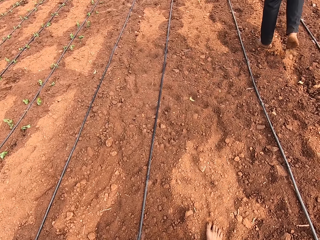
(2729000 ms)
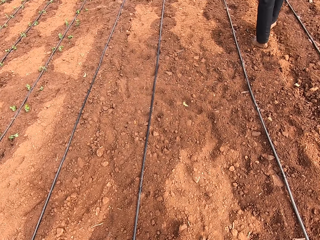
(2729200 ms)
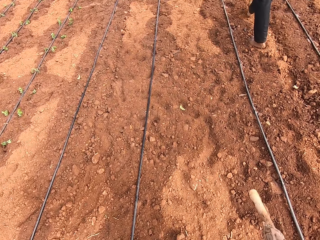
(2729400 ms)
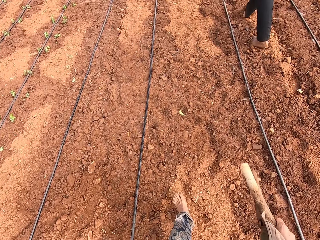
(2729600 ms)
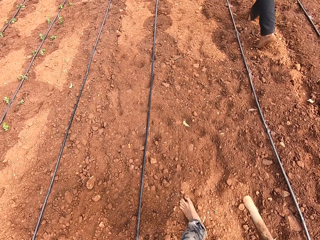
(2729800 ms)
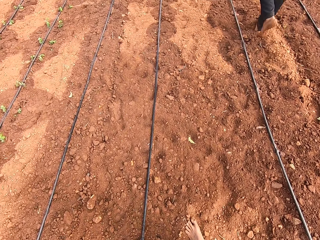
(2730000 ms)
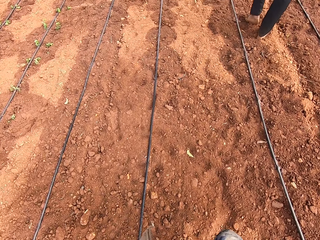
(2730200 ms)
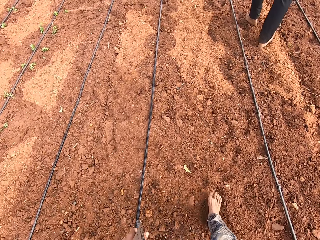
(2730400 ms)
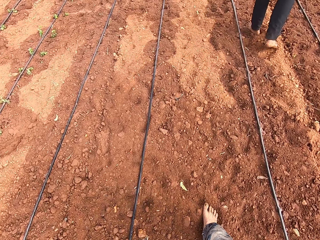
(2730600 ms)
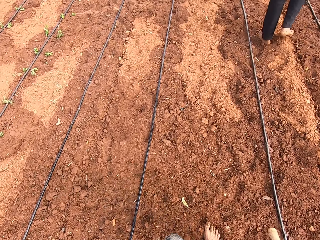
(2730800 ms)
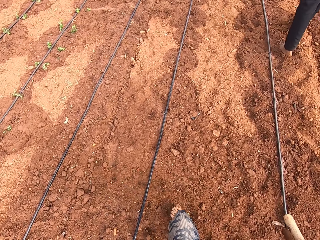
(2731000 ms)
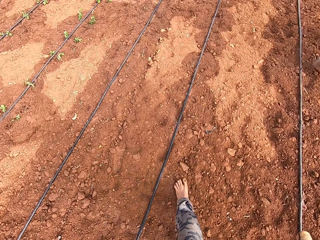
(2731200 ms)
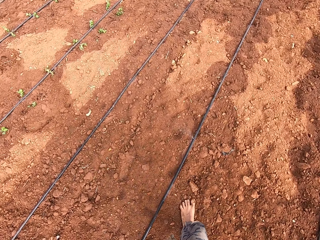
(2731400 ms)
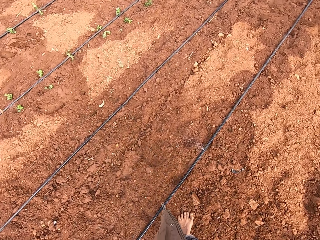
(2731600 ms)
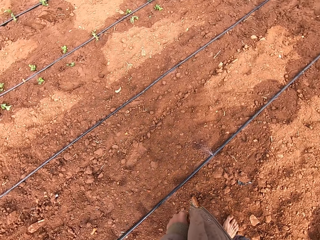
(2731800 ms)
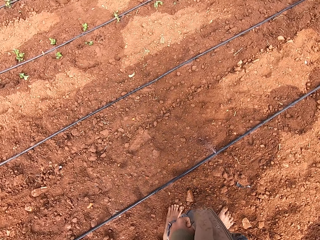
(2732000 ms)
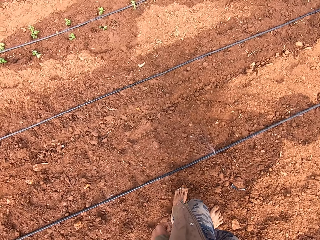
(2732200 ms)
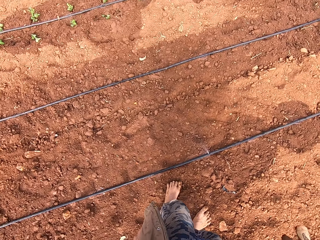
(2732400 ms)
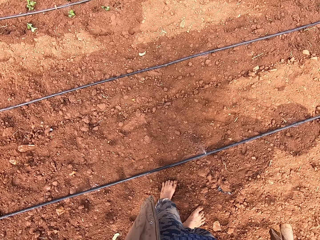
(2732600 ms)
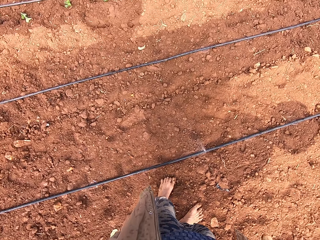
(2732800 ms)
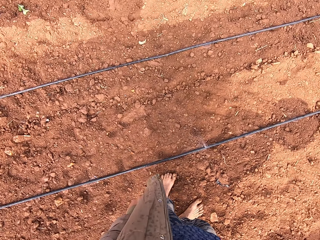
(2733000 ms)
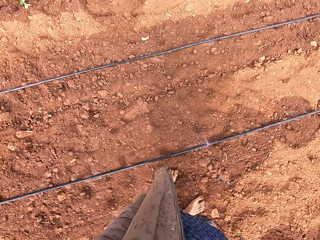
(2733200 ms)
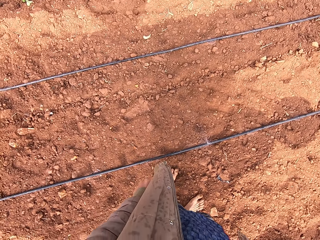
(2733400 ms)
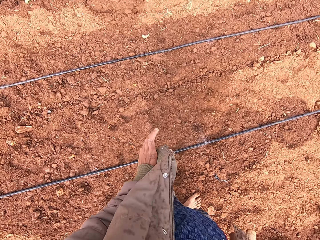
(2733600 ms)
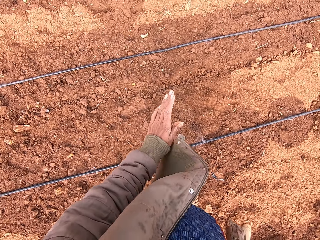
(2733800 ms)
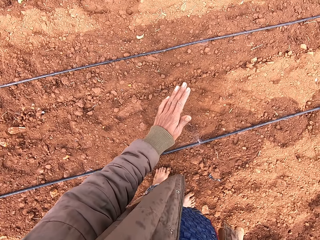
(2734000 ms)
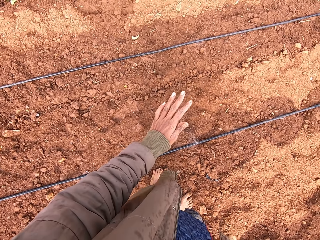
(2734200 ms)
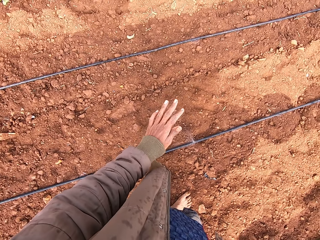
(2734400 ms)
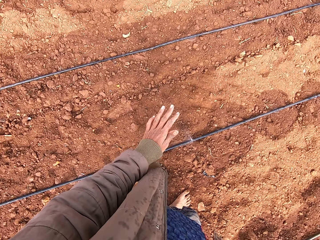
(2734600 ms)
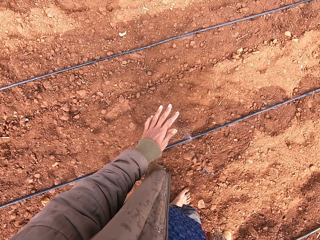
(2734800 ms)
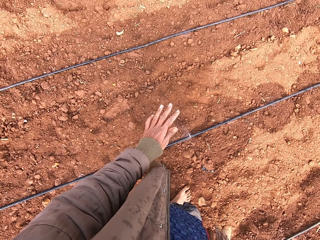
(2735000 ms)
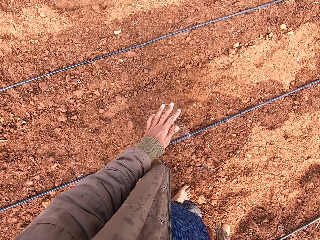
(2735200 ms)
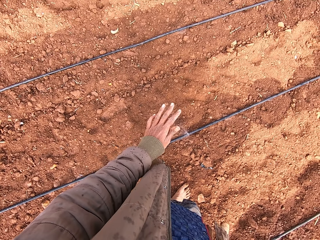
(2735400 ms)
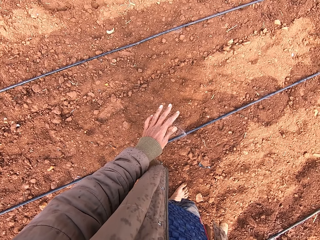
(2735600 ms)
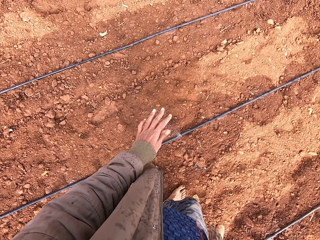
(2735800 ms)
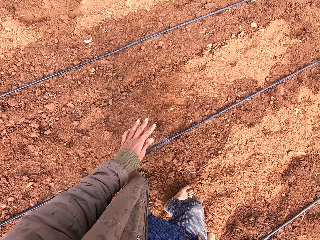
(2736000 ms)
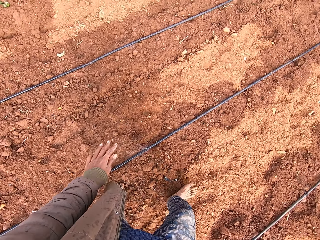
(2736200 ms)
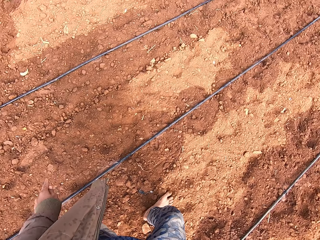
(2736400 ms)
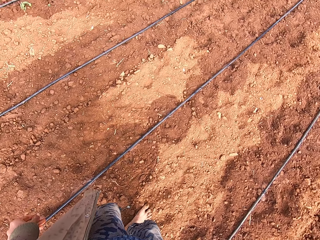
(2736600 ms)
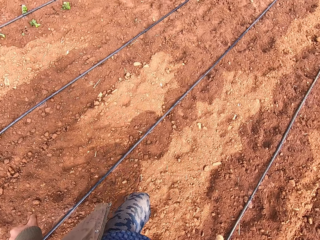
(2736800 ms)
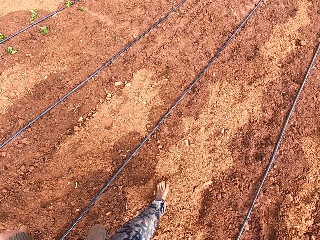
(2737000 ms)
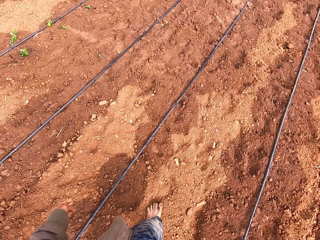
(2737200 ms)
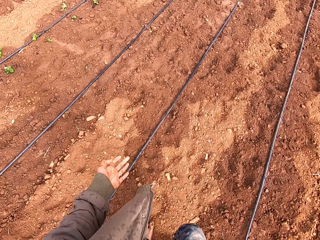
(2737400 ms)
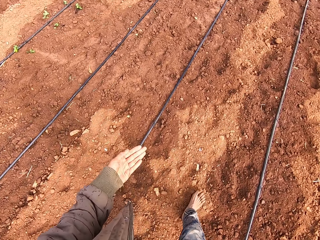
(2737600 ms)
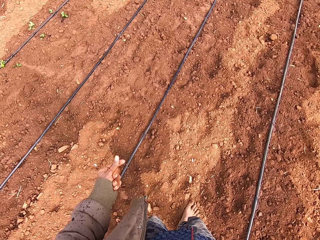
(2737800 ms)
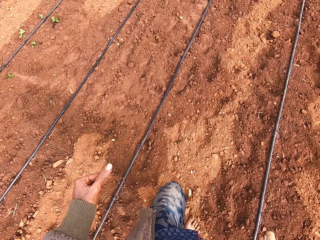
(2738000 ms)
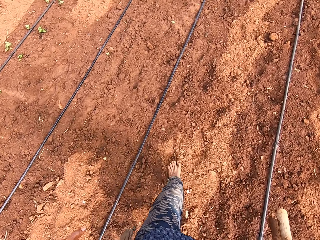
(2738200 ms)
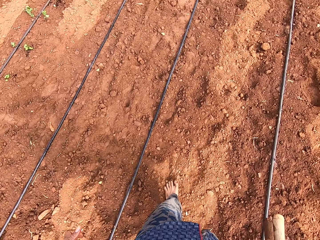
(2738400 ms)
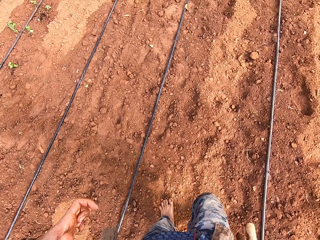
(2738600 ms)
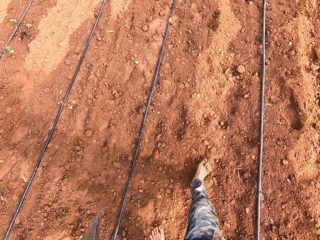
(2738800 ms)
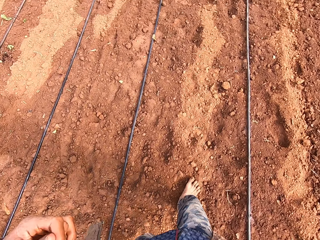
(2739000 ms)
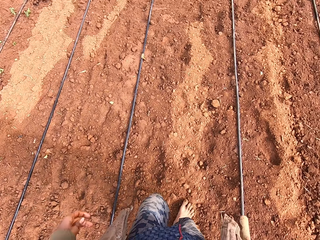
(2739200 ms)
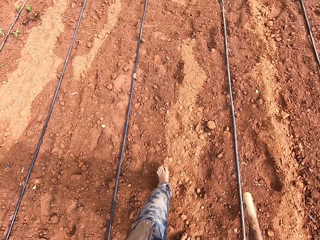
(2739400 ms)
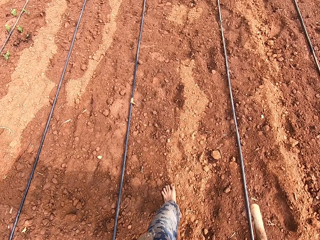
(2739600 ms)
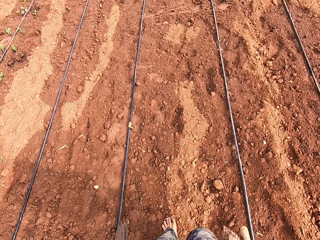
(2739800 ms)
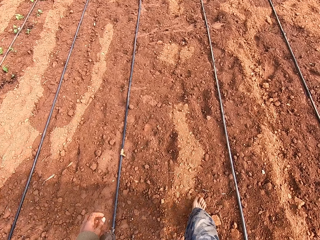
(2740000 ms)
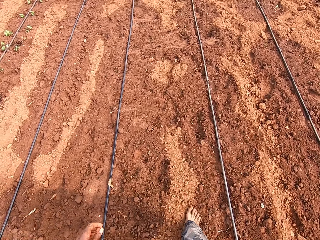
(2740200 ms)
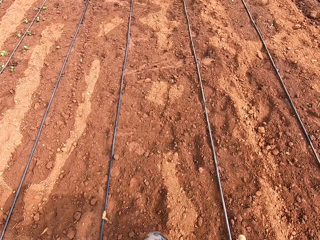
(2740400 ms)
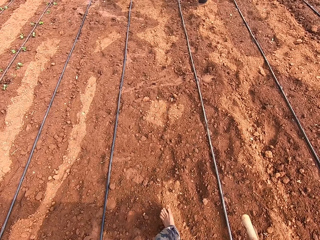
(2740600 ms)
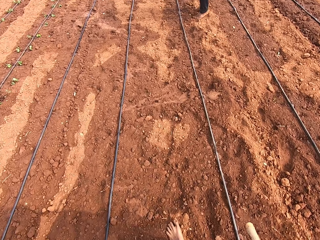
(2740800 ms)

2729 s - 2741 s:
The camera wearer follows the man across the farm. He gesticulates with his left hand. He shields sprinkling water with his left hand. He walks across the farm. He rubs his left hand.

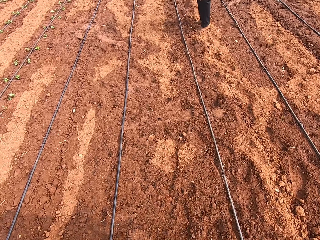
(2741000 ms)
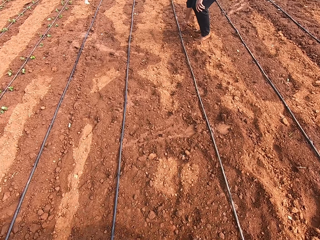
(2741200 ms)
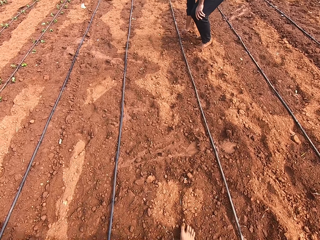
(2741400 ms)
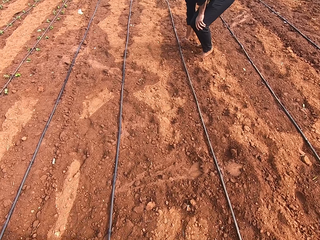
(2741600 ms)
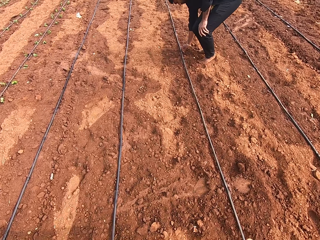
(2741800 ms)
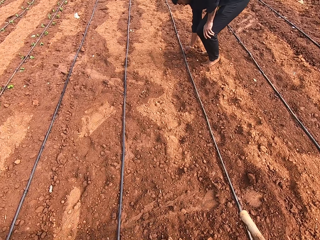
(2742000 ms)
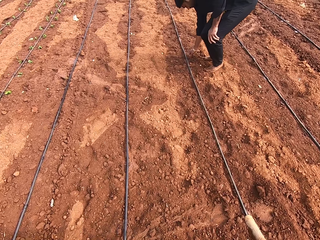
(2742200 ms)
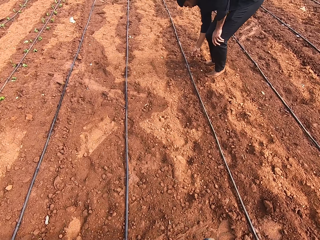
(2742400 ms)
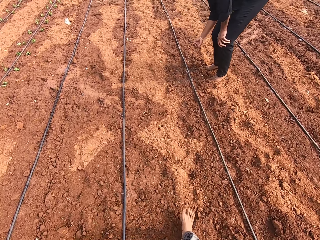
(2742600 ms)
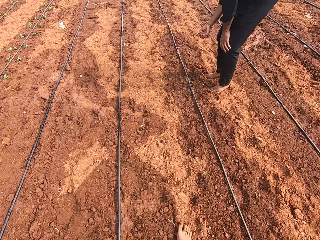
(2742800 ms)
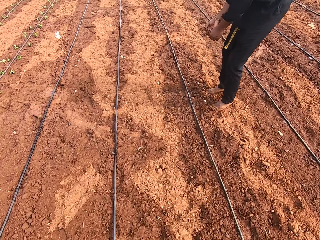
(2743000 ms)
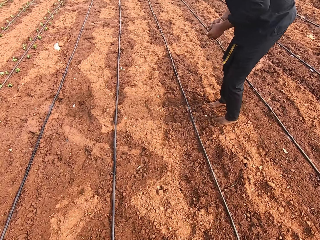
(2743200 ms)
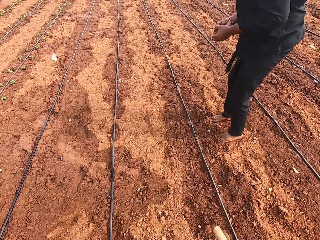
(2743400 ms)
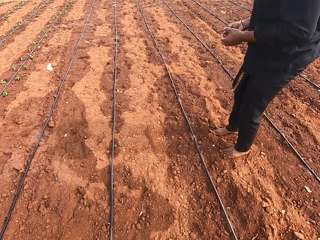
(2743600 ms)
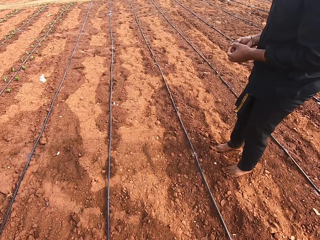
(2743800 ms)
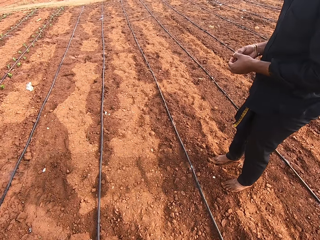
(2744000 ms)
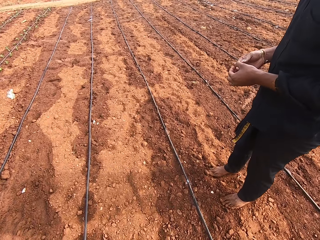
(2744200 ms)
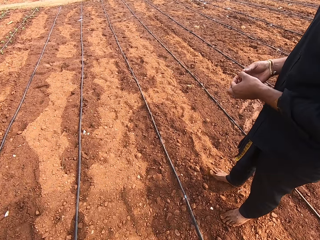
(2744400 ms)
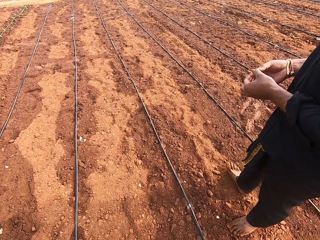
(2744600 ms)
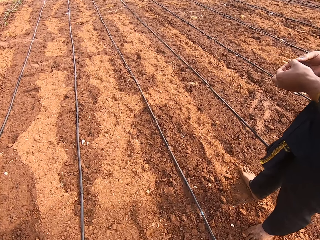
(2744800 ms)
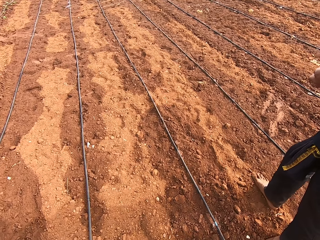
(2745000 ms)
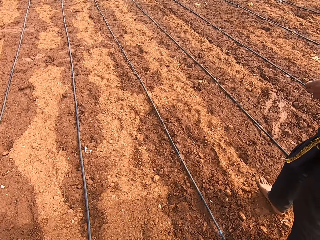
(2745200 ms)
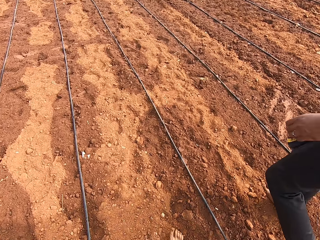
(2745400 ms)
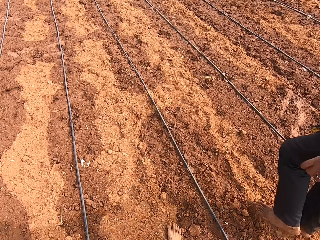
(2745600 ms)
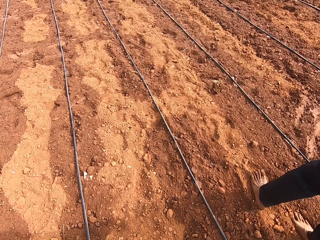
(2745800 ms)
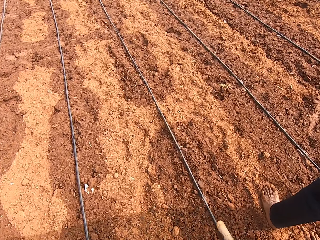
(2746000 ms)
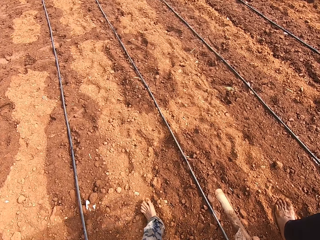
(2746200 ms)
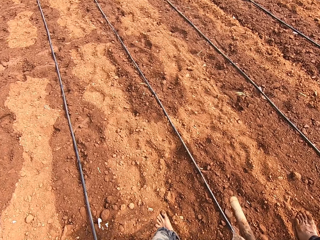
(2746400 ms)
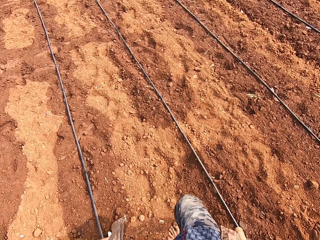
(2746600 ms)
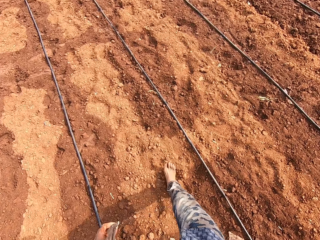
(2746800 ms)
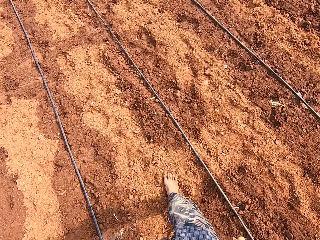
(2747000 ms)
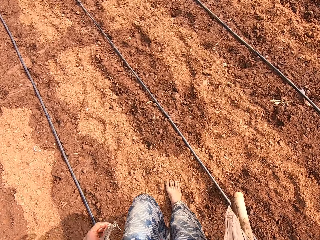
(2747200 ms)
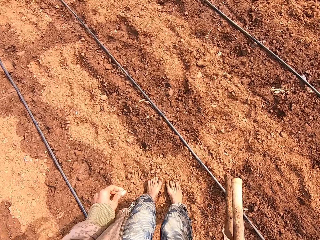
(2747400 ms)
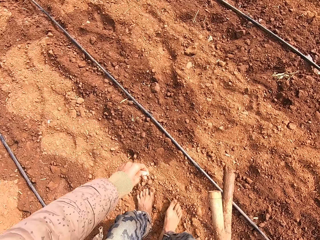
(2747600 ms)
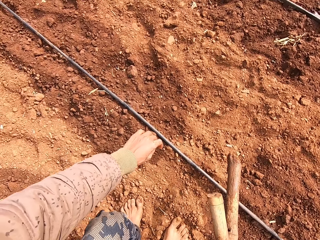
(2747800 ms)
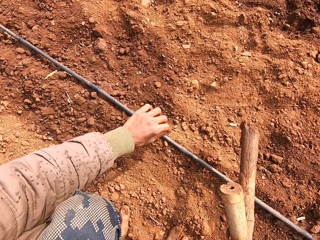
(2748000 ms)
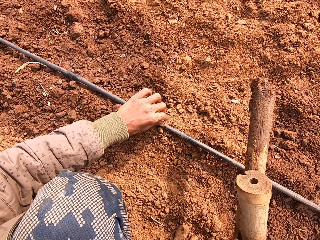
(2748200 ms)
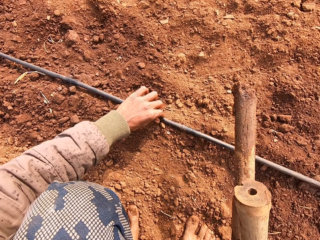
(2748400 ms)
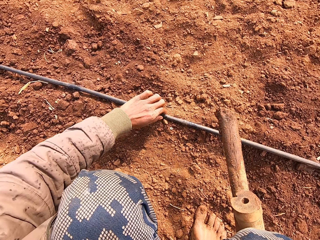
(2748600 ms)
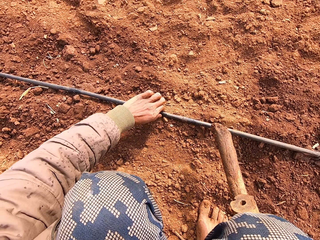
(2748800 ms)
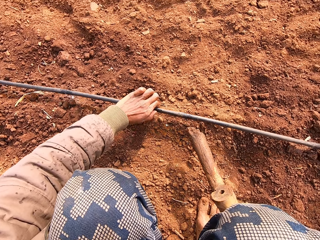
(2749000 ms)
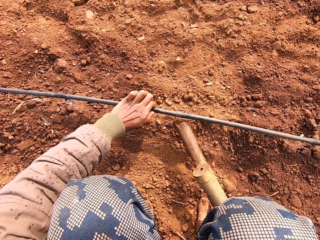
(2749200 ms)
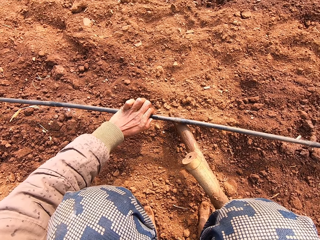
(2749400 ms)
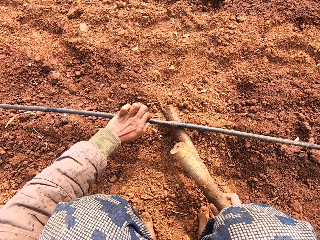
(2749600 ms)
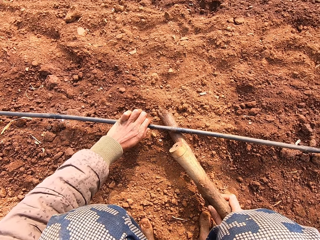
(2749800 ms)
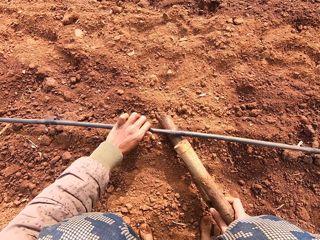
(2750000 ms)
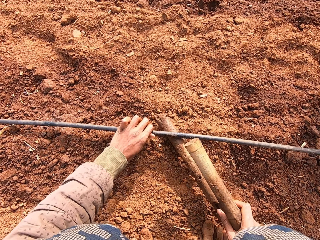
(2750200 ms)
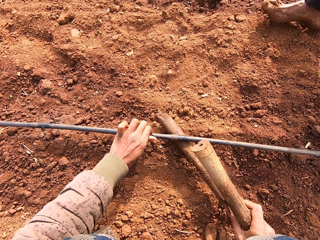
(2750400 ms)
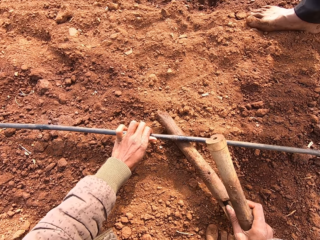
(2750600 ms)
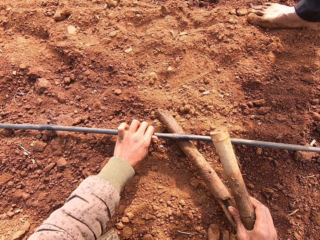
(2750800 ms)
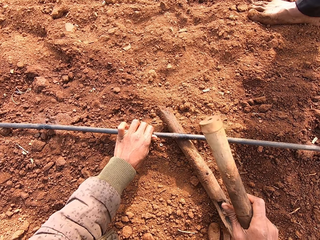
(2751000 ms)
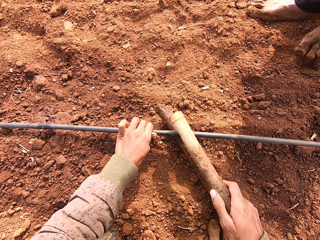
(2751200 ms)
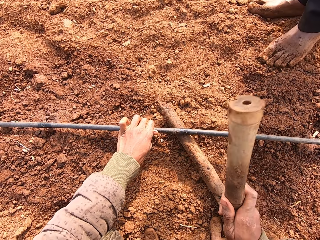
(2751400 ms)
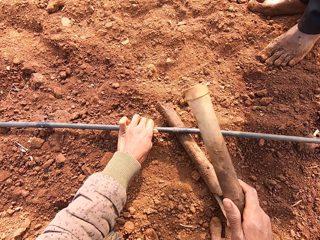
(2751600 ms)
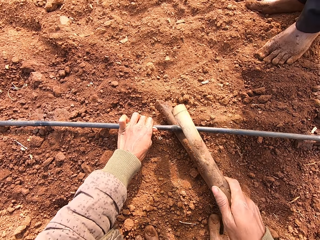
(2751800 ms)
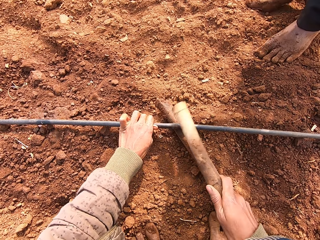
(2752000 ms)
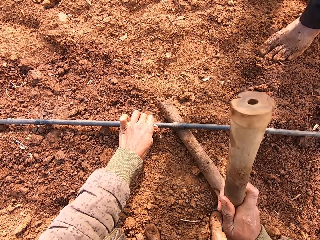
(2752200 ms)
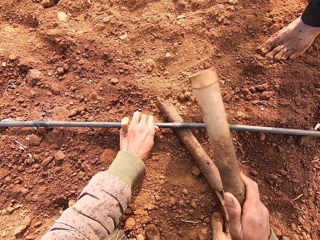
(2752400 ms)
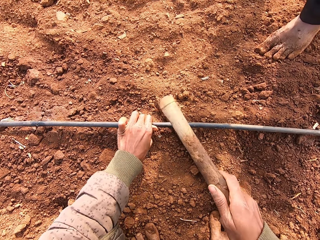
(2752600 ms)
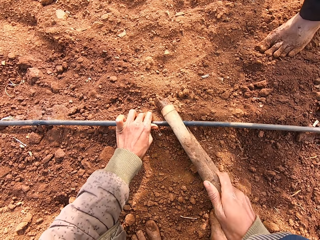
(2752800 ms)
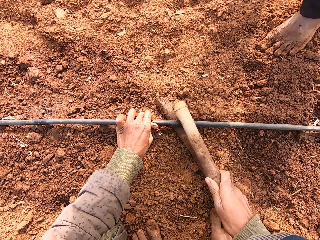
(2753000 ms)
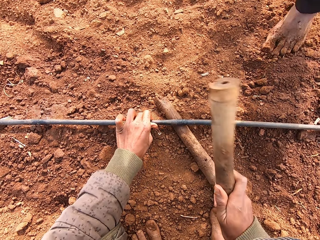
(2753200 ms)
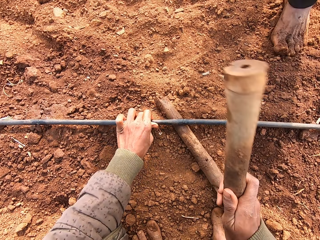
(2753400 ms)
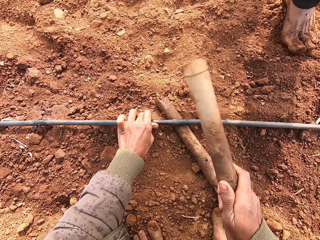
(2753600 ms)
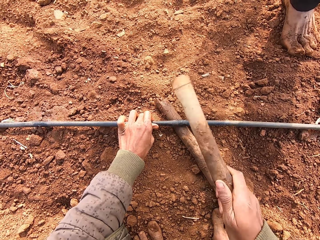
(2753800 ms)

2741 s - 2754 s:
A man picks a nail from the ground with his right hand. The man touches a pipe on the ground. The man holds the nail with both hands. The man walks further. The camera wearer pulls up the pipe from the ground with his left hand. He places a stick in his right hand under the pipe in his left hand. He hits the pipe in his left hand to the stick with another stick in his right hand.
